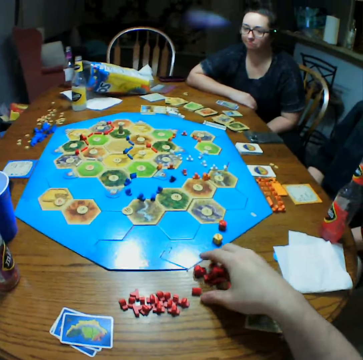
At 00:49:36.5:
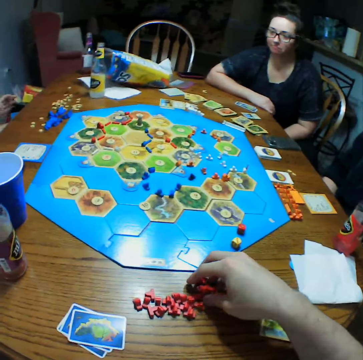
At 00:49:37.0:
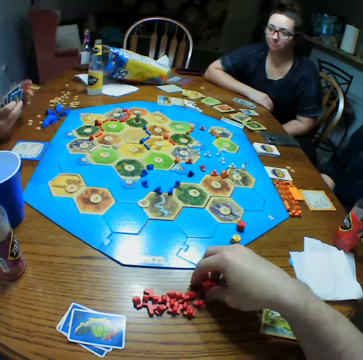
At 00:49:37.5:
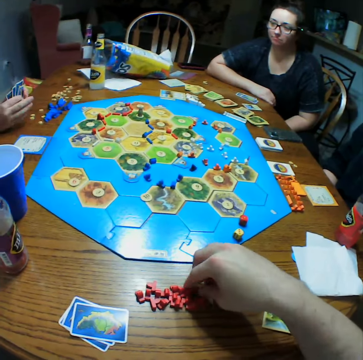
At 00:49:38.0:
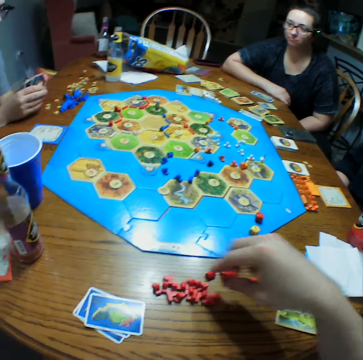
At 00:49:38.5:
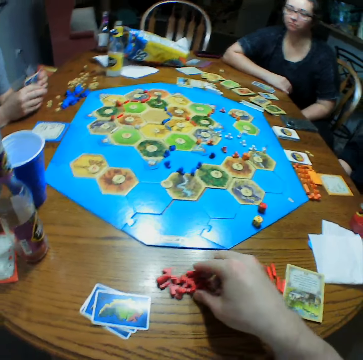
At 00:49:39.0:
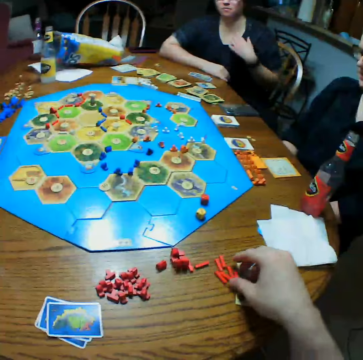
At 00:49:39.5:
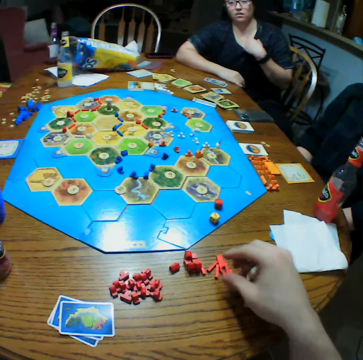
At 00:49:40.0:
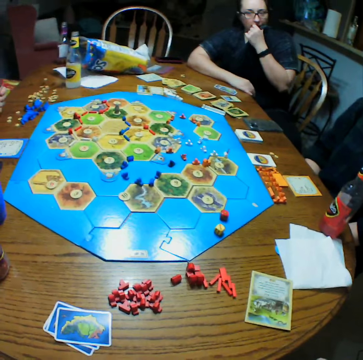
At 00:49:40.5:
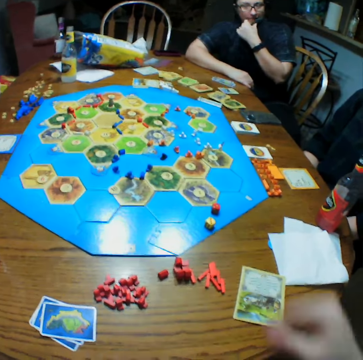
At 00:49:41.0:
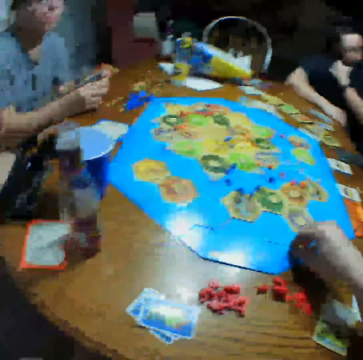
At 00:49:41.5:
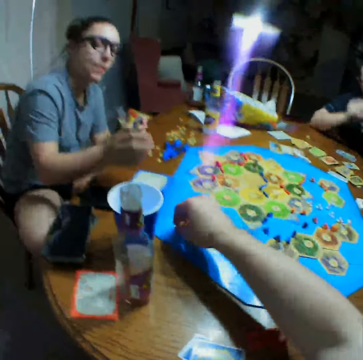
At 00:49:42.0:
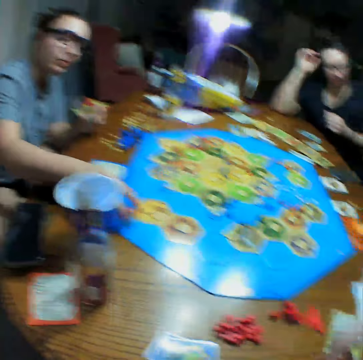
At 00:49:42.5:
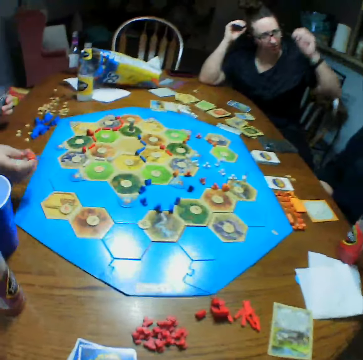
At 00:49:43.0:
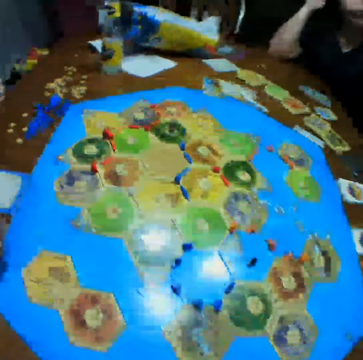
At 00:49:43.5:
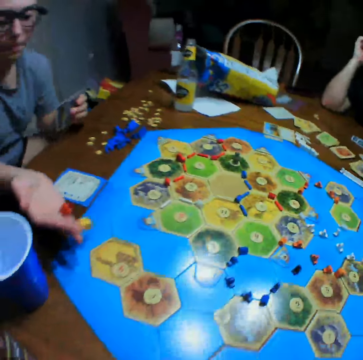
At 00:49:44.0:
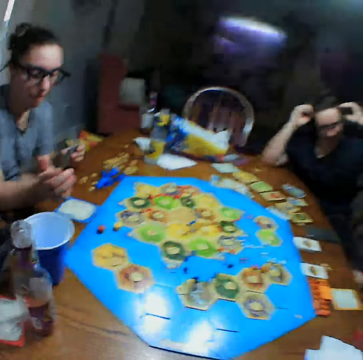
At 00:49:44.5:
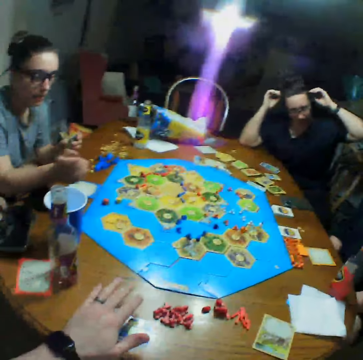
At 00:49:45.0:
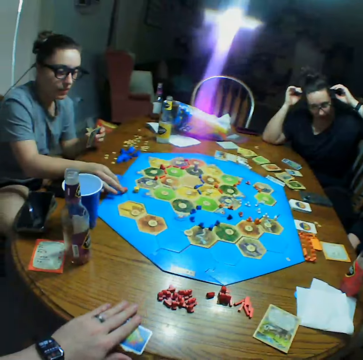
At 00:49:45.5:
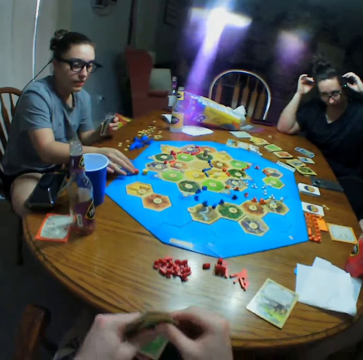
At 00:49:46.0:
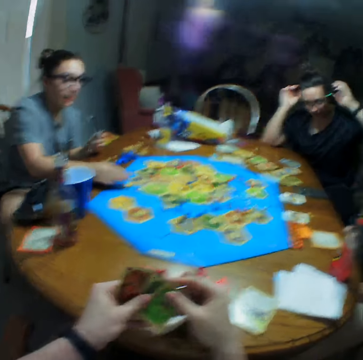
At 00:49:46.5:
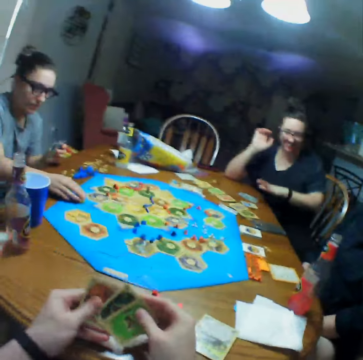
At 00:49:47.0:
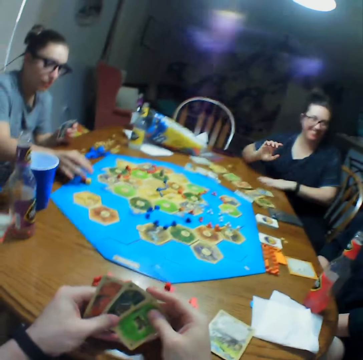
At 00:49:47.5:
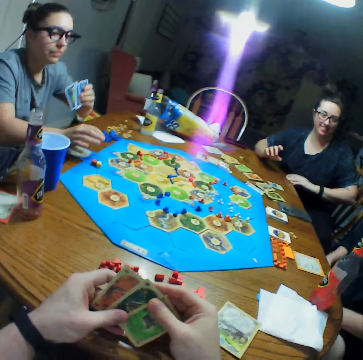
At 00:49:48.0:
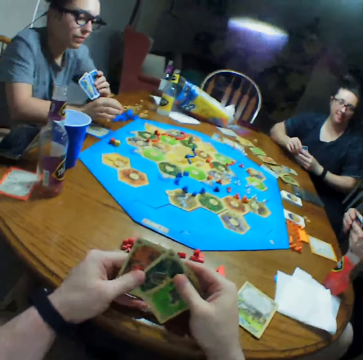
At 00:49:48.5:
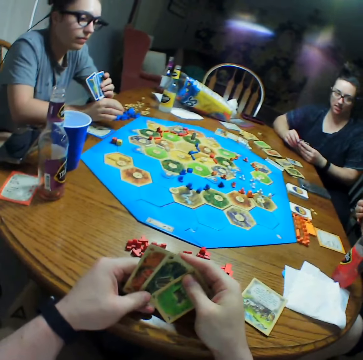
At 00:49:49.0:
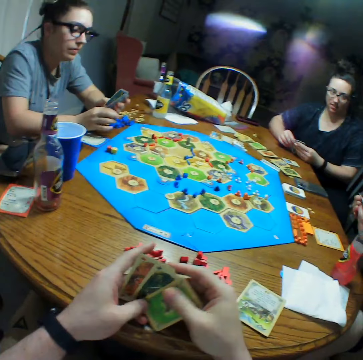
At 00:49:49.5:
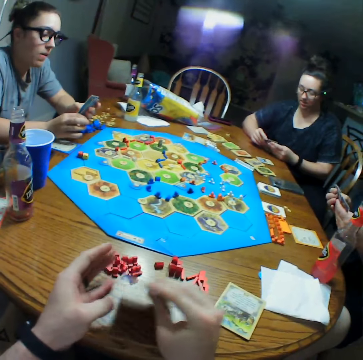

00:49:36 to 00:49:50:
The camera wearer moves pieces on the table. He gives a woman dice. He moves pieces on the board. The woman picks up the pieces and throws the pieces on the board. The camera wearer picks up the cards. He looks at the cards in his hands.

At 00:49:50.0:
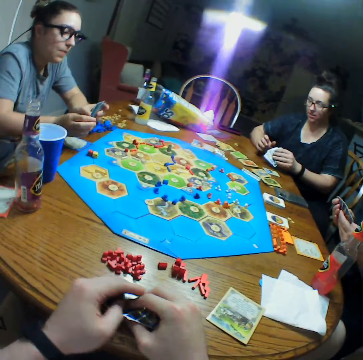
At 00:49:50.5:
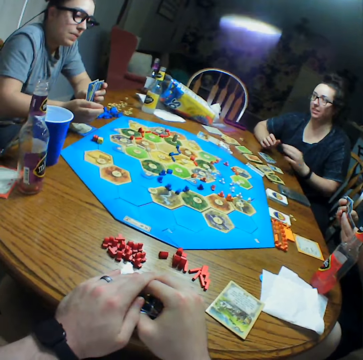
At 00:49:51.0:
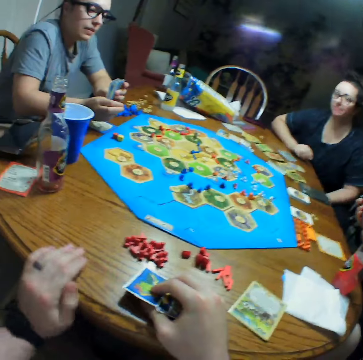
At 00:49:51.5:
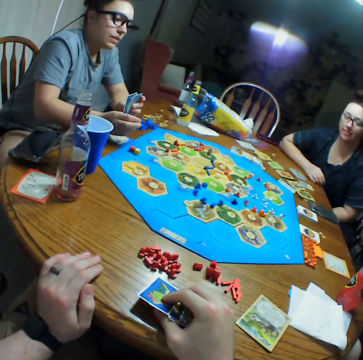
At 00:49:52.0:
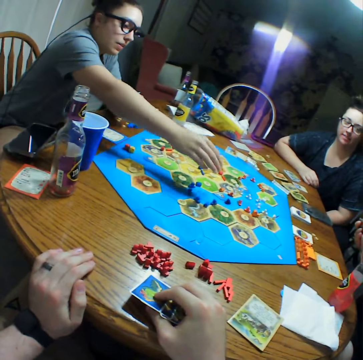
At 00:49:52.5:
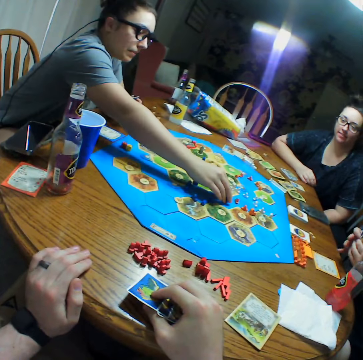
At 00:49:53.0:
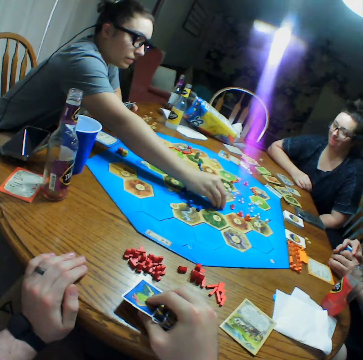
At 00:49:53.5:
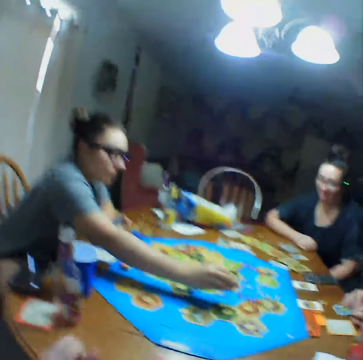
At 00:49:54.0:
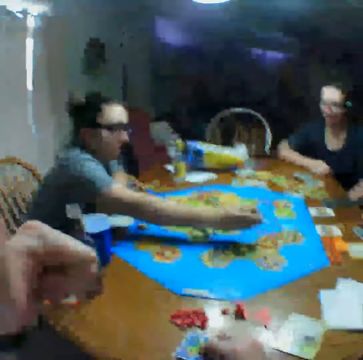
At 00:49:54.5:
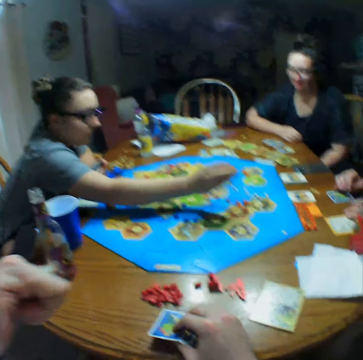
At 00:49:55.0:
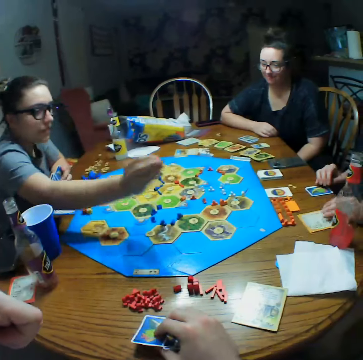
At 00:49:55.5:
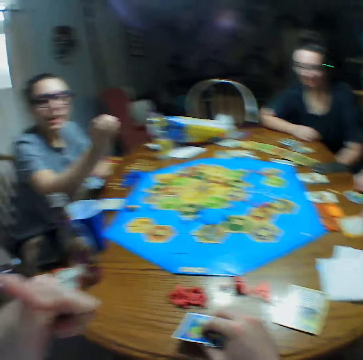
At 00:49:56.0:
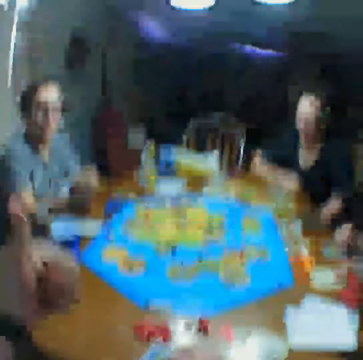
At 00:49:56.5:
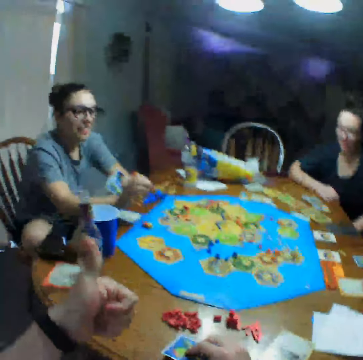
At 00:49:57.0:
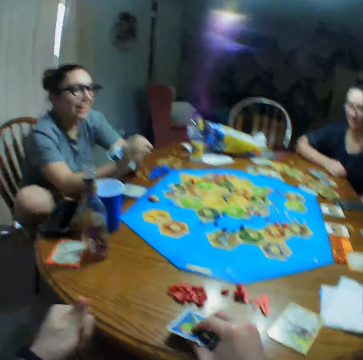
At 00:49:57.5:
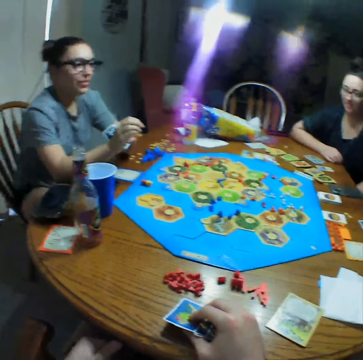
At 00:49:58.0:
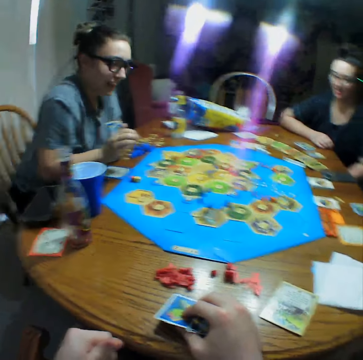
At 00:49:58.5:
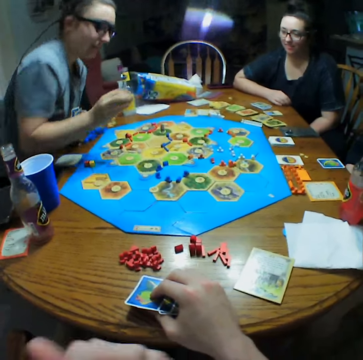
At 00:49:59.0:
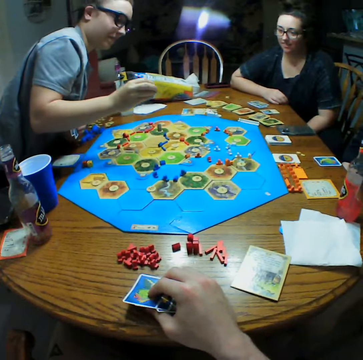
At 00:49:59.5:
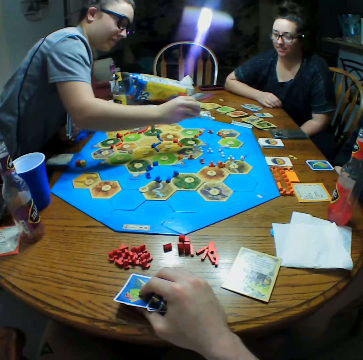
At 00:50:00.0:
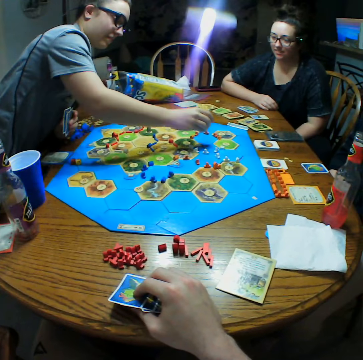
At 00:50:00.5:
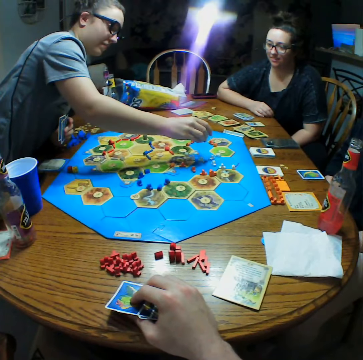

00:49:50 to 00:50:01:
A woman picks up a board game piece. The camera wearer talks to the woman.

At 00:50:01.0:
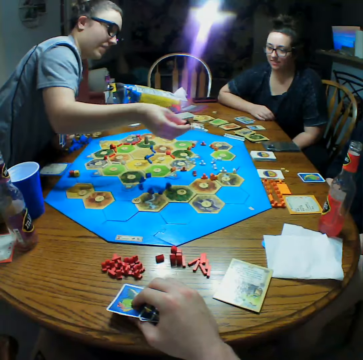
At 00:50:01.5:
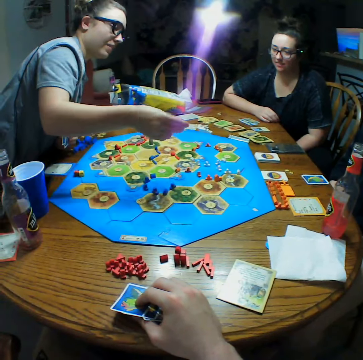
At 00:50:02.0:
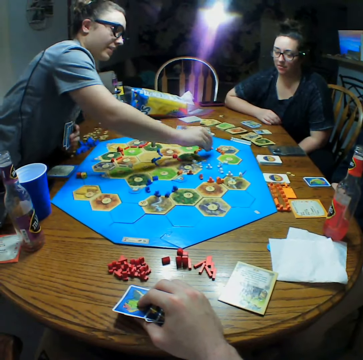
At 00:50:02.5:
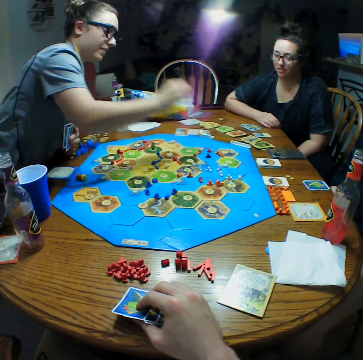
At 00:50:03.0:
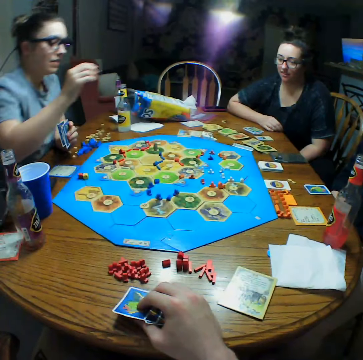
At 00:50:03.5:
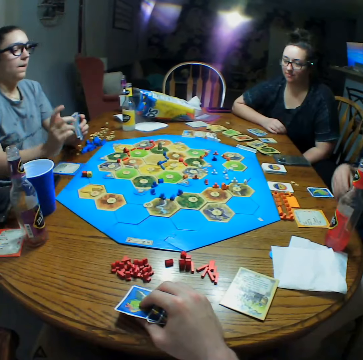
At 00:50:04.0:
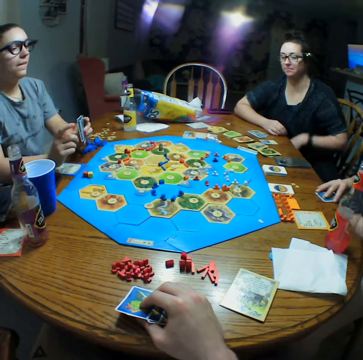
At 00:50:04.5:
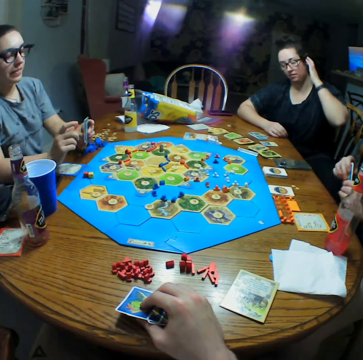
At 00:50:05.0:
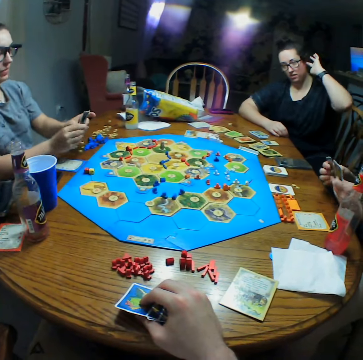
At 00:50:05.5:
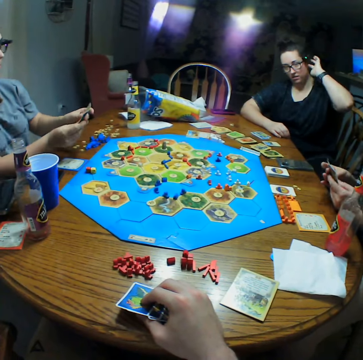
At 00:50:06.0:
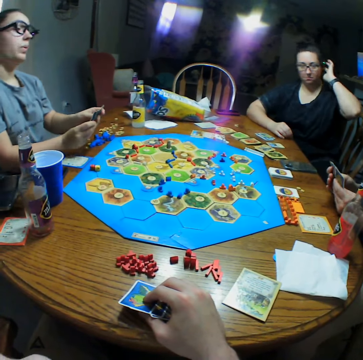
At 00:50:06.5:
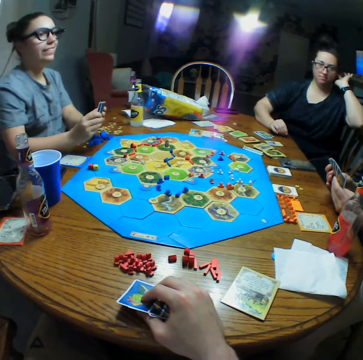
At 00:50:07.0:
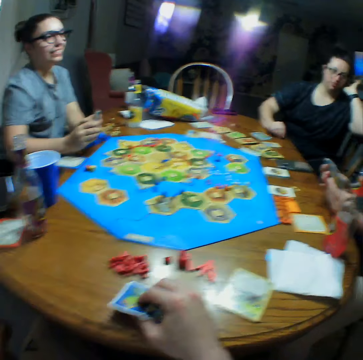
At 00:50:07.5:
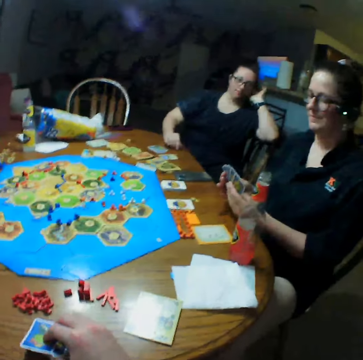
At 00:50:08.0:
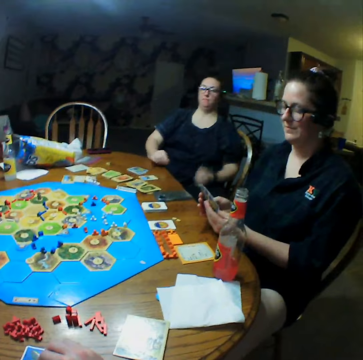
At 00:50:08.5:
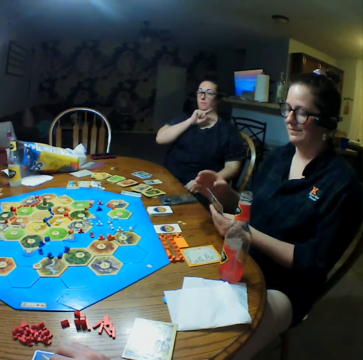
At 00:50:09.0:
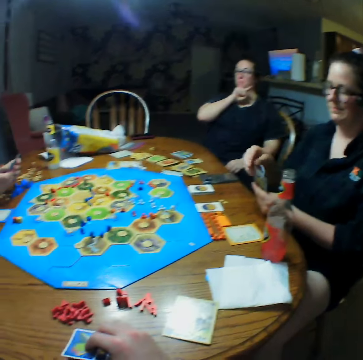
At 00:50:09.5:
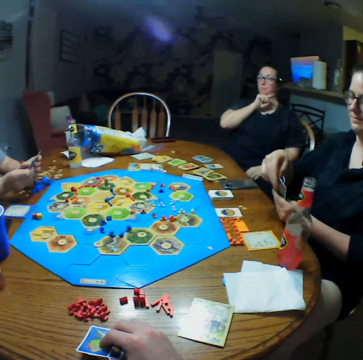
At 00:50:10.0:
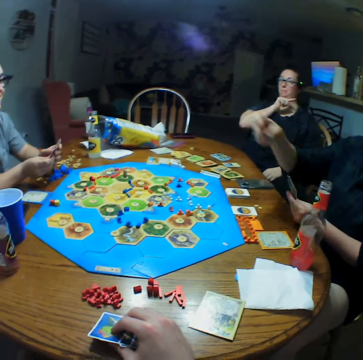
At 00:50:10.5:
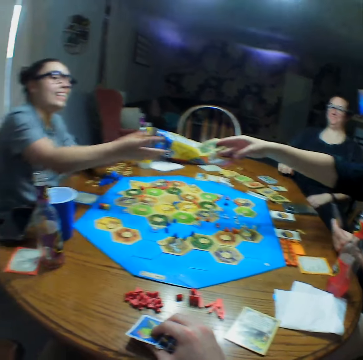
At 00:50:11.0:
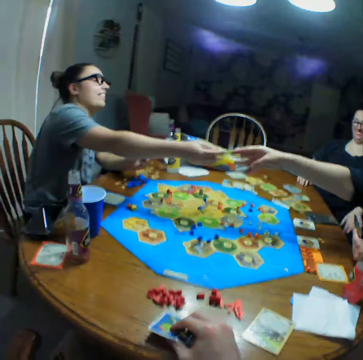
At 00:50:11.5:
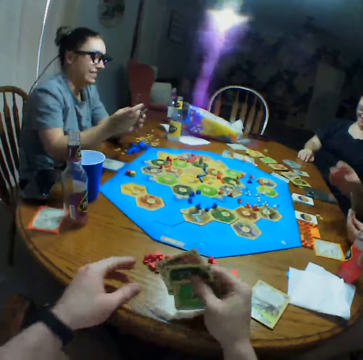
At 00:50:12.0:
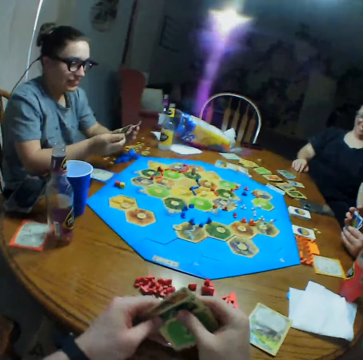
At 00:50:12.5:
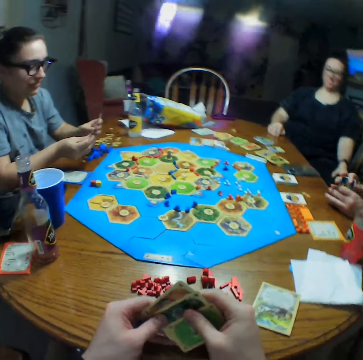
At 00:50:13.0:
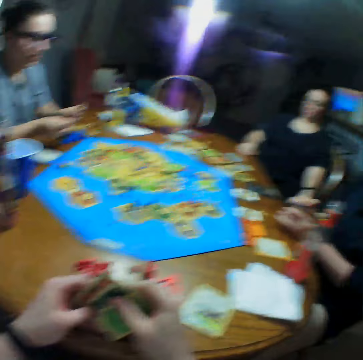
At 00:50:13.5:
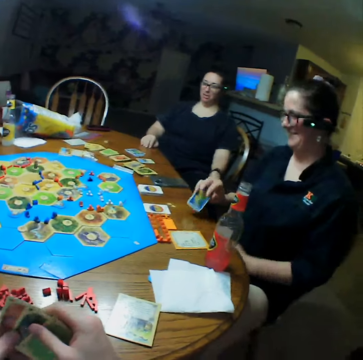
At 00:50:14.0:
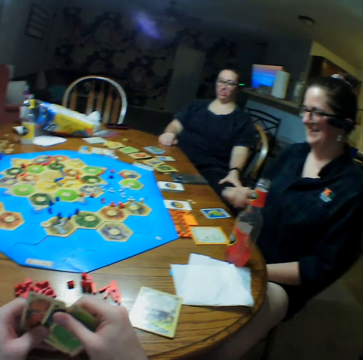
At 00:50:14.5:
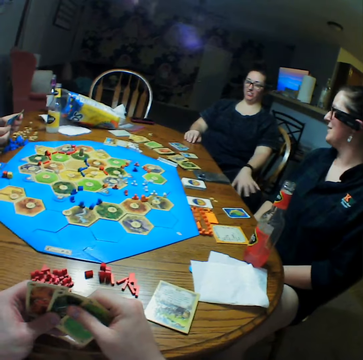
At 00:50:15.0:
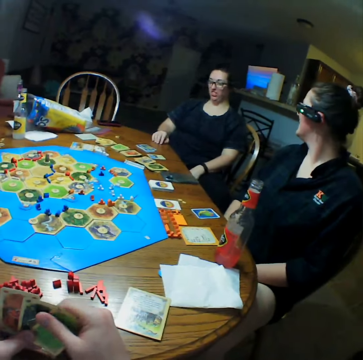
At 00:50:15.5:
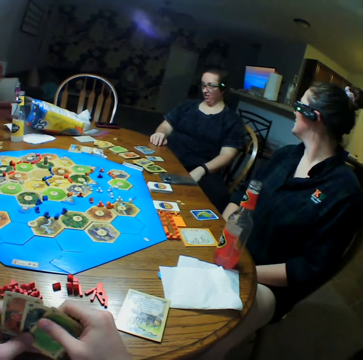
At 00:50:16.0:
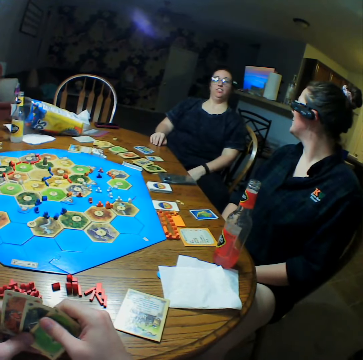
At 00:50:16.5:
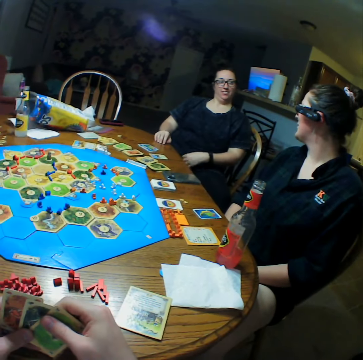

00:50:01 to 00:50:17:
A woman moves a piece on the board. Another woman picks up the cards. The second woman gives the cards to the first woman. A third woman talks to the camera wearer.
